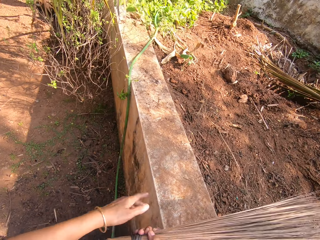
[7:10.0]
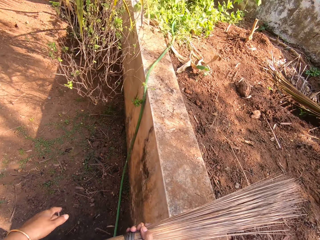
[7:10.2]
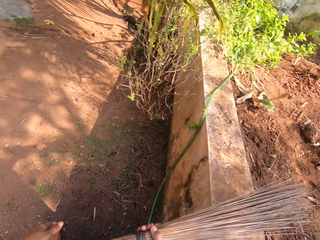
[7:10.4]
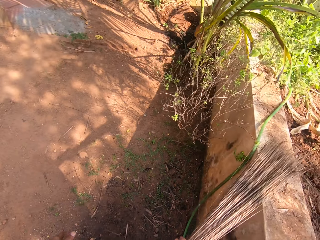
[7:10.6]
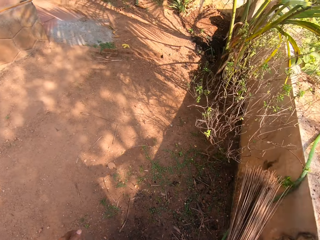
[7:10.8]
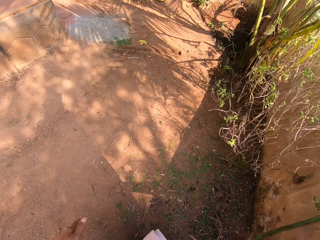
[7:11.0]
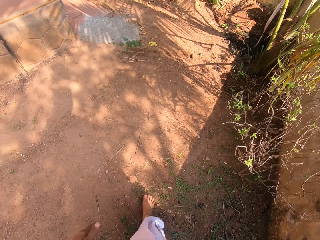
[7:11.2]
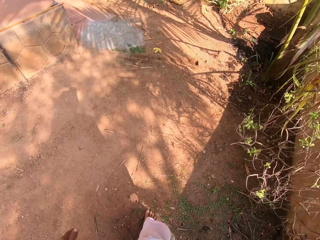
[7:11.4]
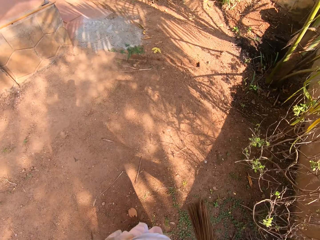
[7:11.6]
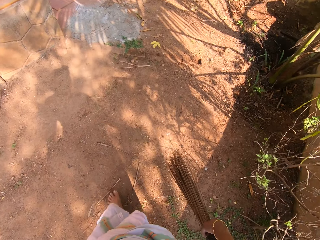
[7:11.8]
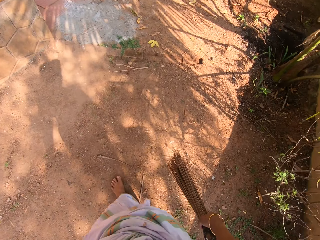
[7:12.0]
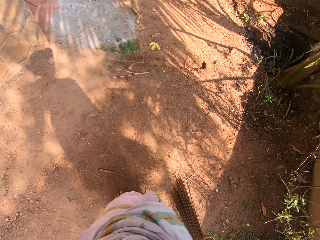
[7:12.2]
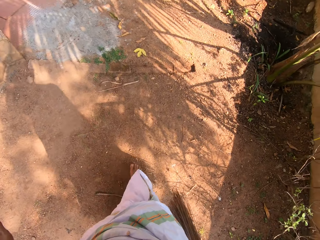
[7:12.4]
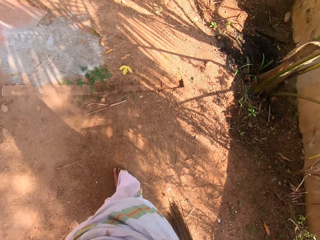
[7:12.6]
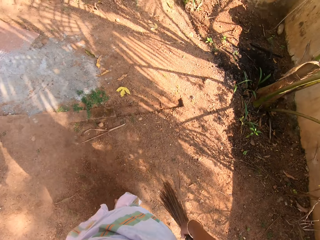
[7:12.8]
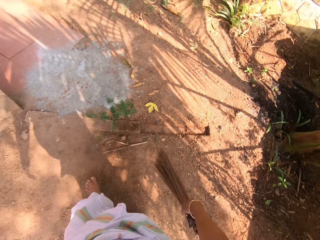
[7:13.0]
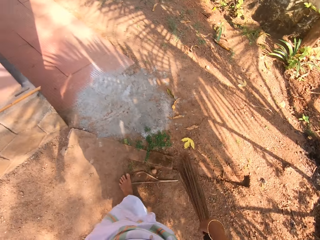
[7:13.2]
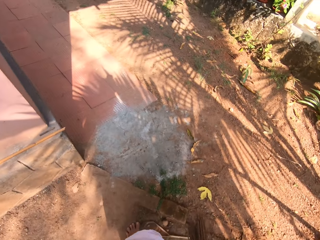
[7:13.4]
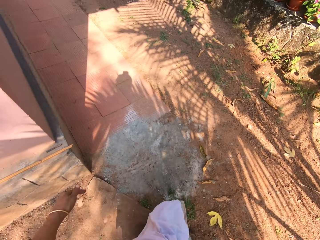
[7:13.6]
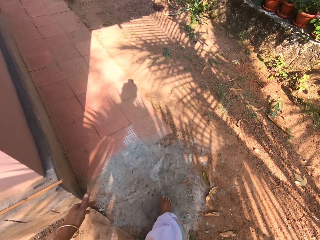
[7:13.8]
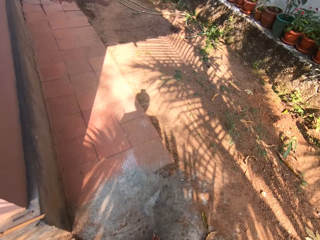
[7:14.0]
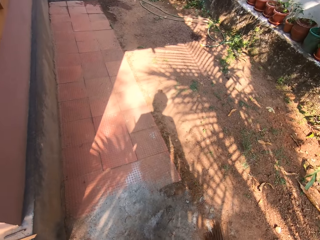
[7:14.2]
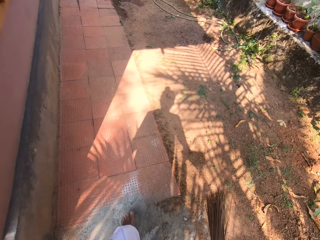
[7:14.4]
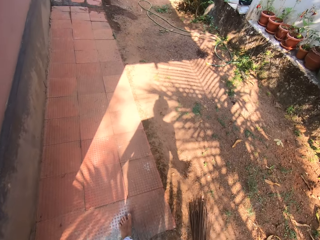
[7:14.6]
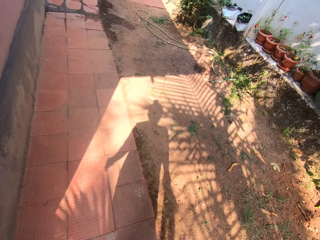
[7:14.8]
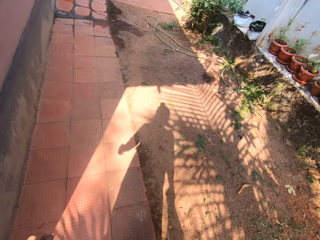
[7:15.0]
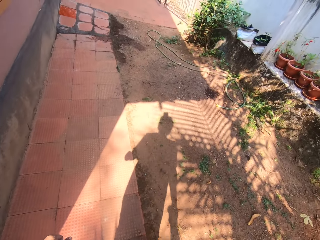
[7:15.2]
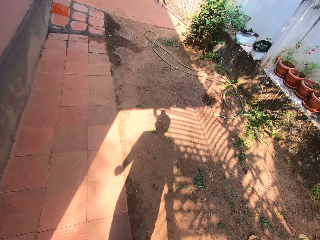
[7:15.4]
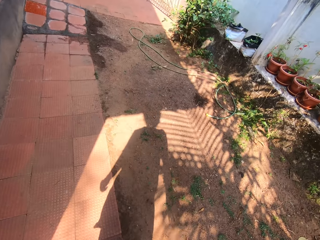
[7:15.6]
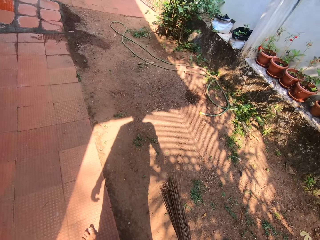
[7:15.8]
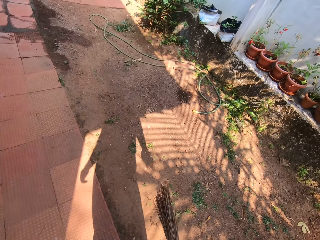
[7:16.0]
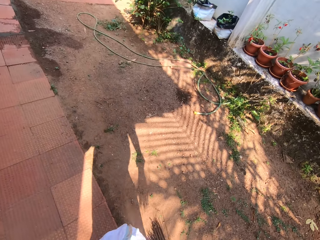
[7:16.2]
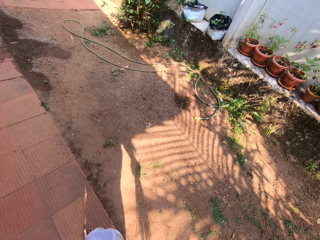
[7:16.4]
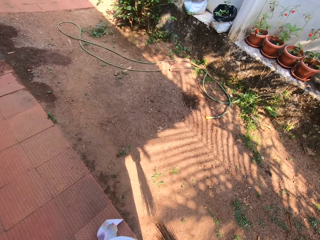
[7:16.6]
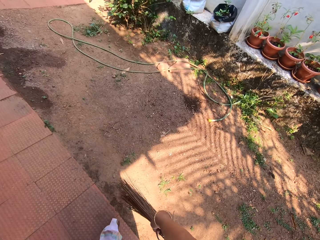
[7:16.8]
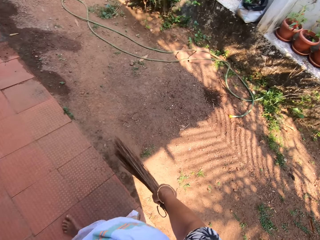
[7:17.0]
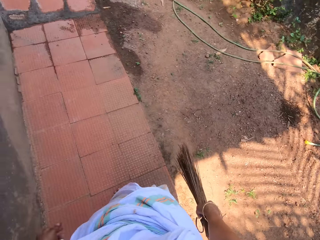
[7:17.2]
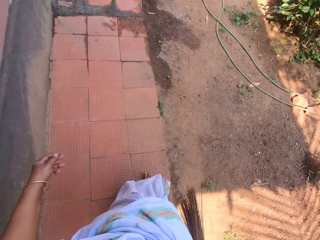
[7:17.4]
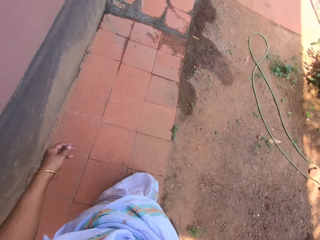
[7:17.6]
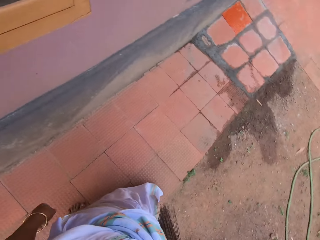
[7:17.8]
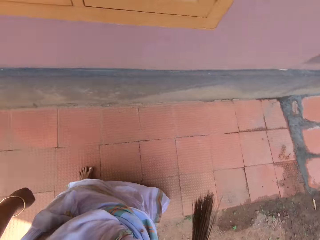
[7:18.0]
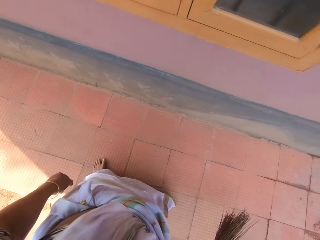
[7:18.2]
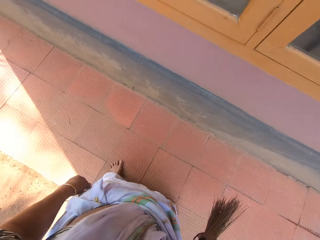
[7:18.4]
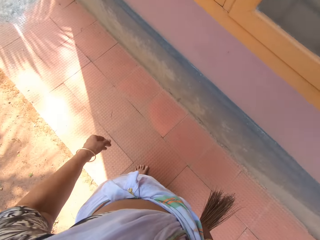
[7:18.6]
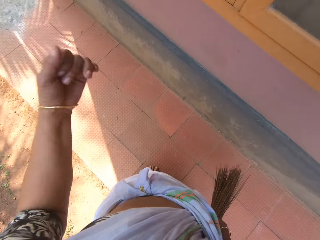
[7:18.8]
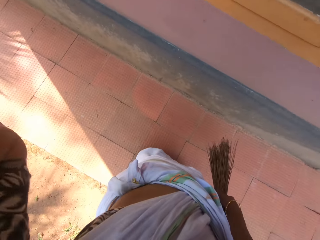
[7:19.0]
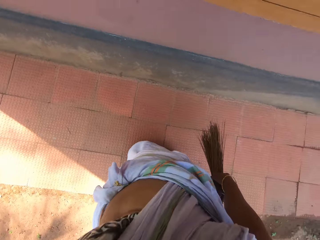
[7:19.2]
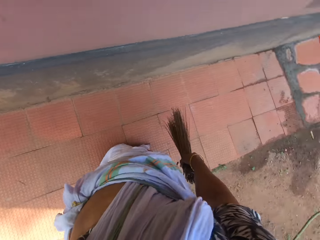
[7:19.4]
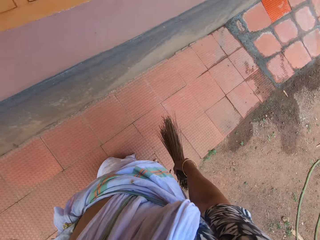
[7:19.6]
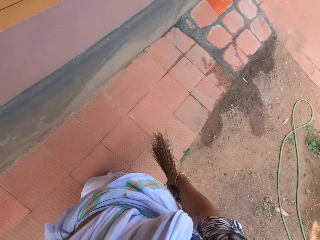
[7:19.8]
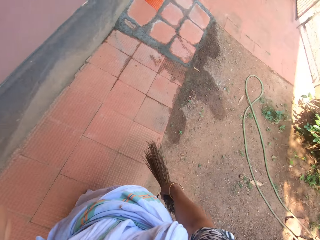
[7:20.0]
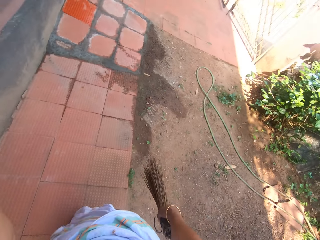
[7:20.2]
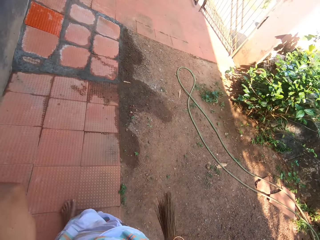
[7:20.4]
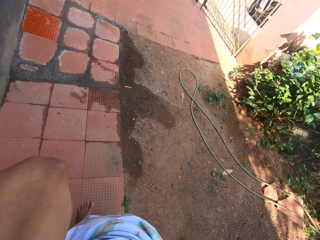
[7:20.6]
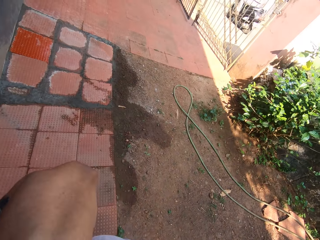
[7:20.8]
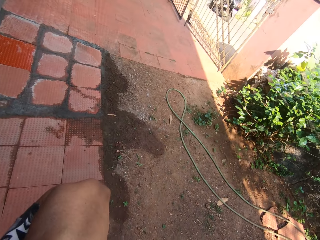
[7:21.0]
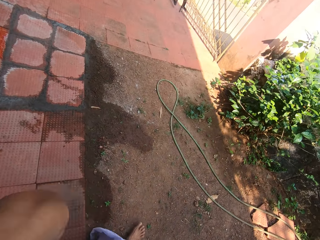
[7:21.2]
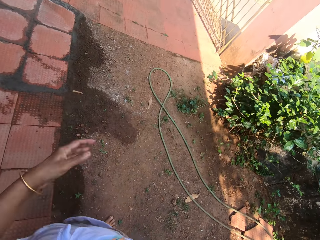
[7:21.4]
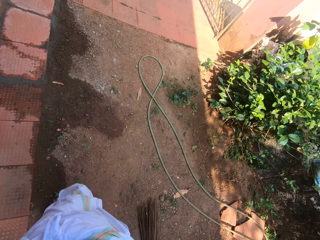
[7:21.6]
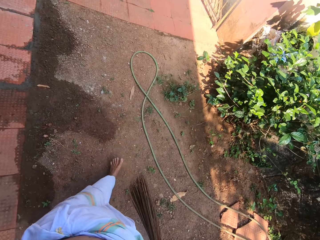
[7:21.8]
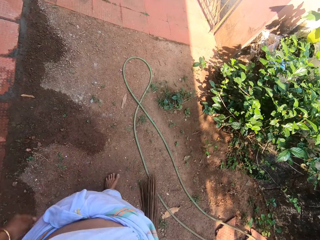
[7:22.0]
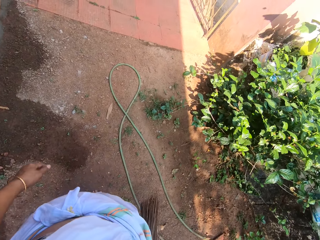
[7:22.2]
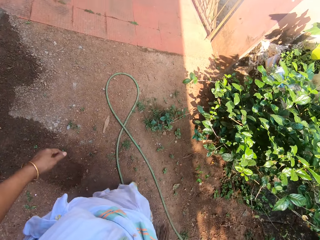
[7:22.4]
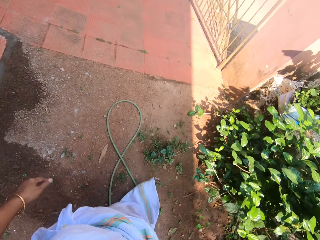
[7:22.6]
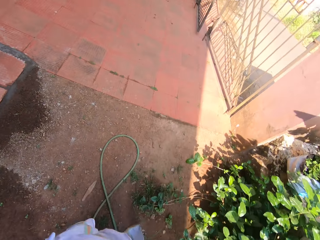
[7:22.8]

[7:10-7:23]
The camera wearer walks across the compound. She moves to a paved part of the compound. She touches her face with her left hand.

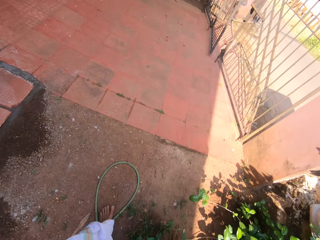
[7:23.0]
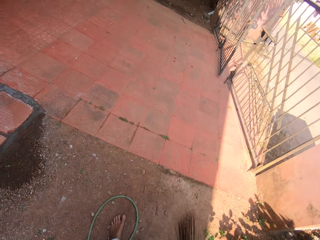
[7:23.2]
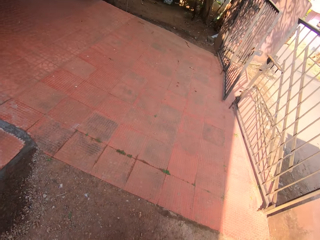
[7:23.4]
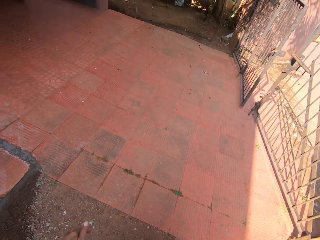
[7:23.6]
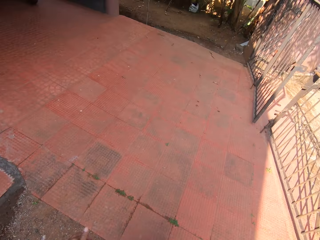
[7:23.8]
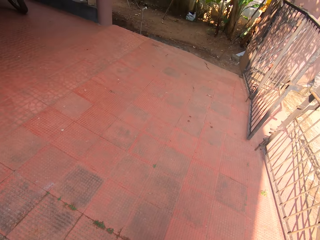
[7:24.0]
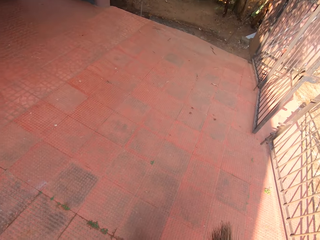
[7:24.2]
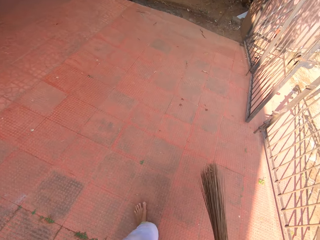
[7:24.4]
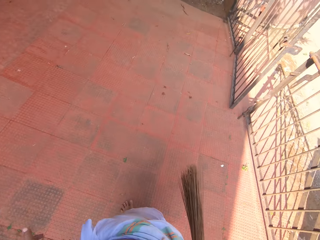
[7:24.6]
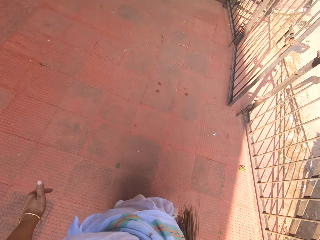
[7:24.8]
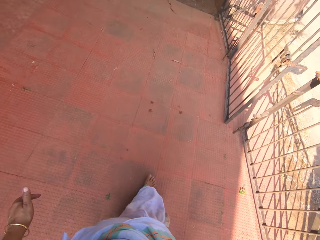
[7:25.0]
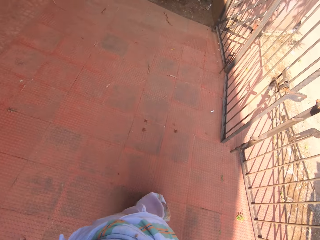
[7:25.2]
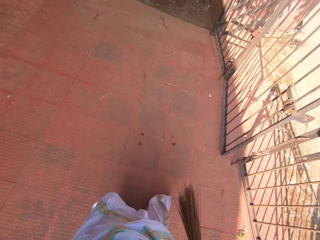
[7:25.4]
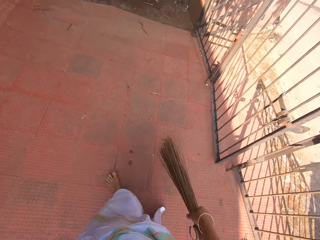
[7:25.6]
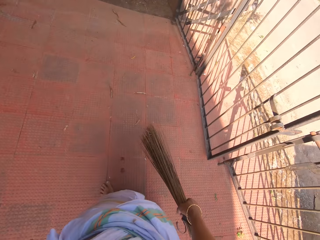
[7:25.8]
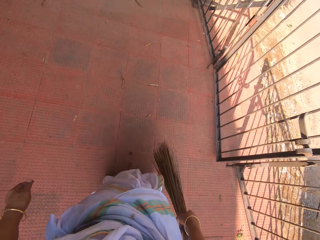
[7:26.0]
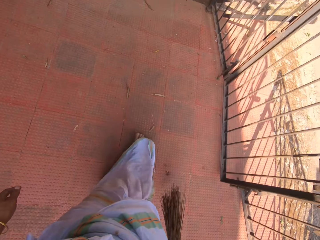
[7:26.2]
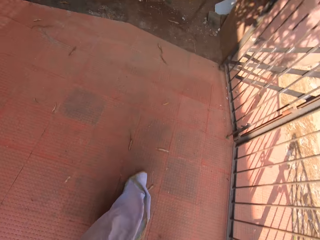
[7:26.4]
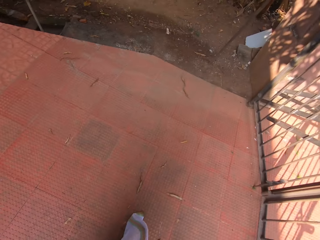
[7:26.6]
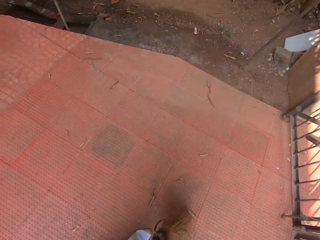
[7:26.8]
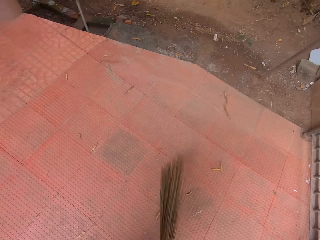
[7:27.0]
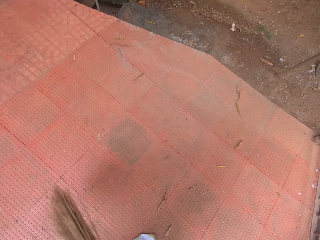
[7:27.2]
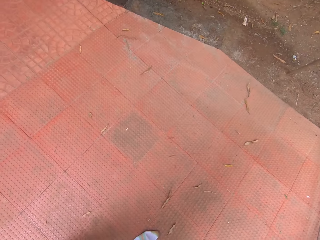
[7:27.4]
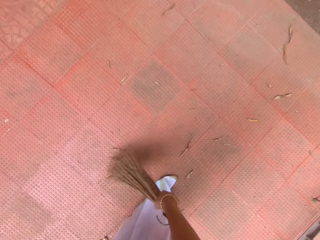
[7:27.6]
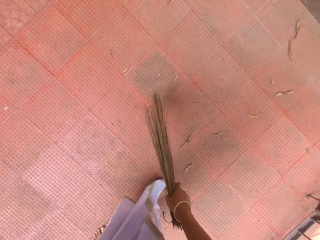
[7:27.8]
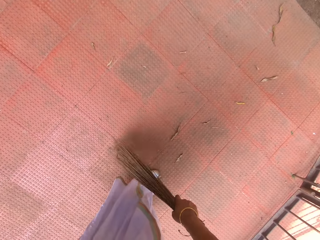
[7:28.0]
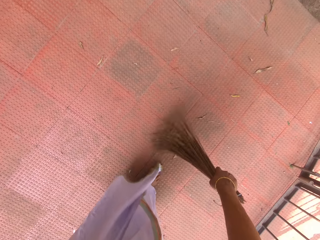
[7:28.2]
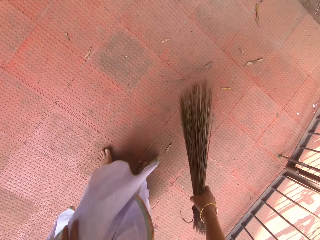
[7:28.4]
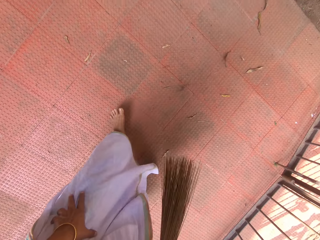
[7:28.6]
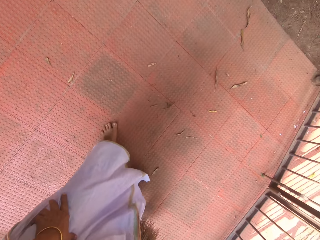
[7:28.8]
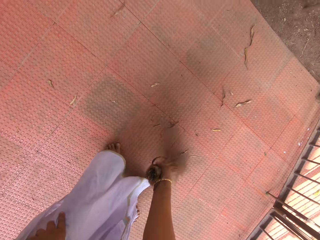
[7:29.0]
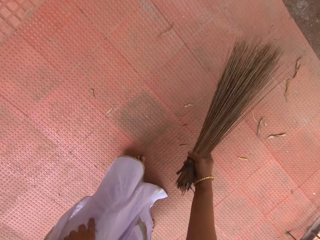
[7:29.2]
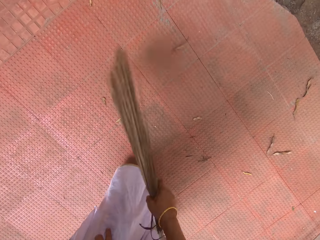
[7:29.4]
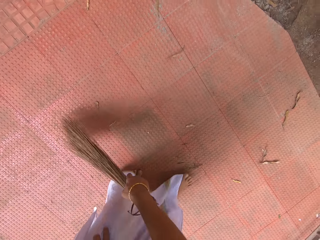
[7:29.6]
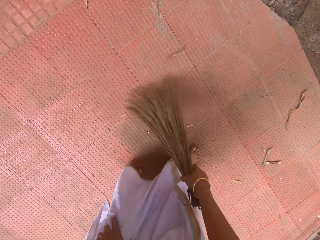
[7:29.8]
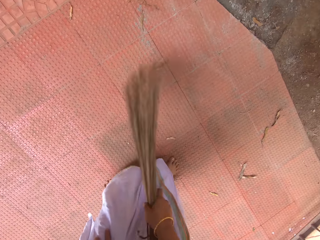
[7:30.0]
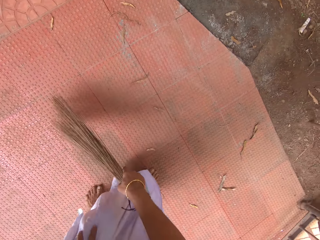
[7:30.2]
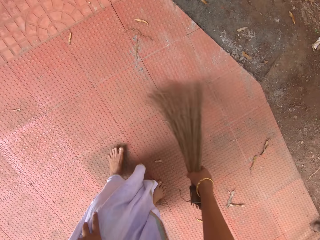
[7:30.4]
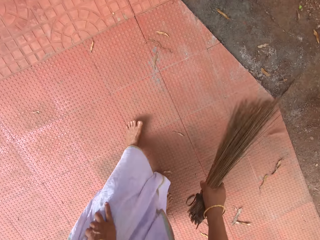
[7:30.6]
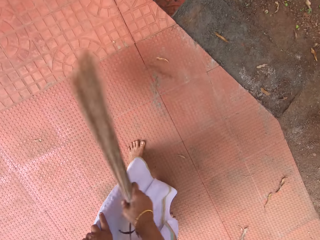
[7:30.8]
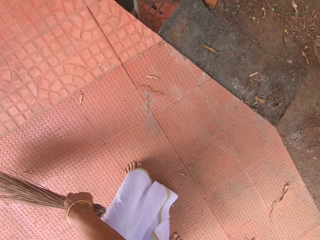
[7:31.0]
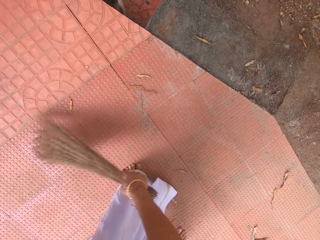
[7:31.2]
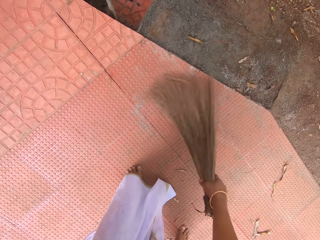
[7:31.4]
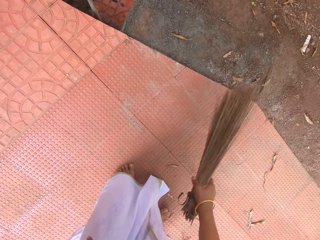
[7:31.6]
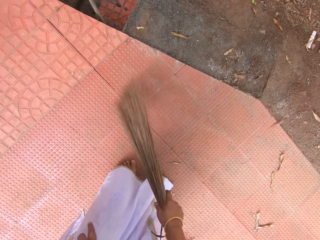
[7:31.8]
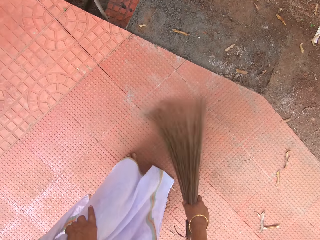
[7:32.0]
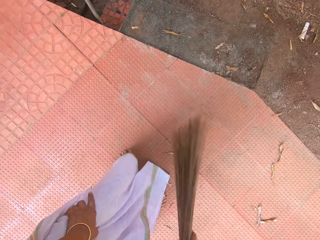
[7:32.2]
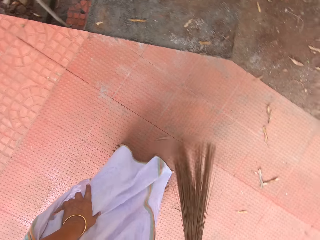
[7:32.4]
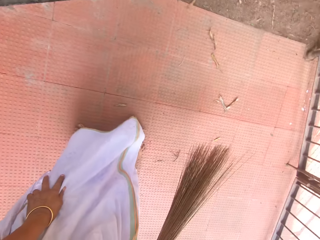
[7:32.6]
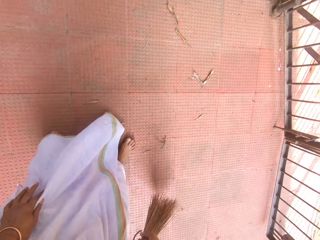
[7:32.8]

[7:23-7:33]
The camera wearer sweeps the ground with the broom in her right hand.
